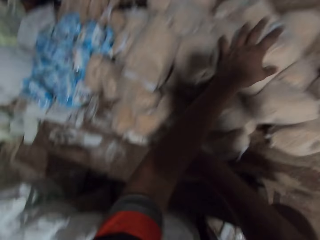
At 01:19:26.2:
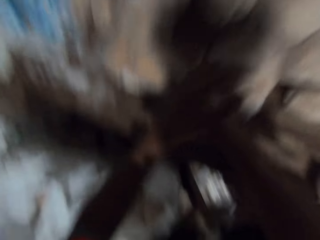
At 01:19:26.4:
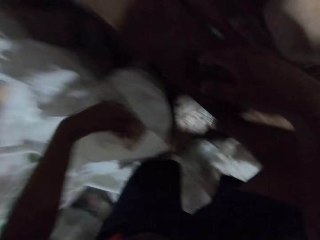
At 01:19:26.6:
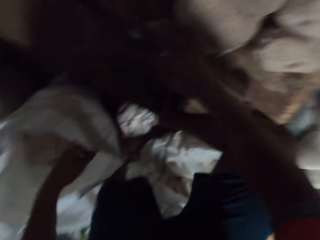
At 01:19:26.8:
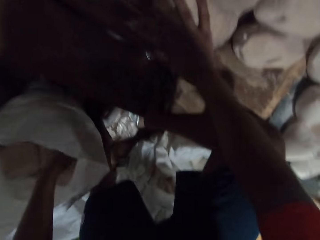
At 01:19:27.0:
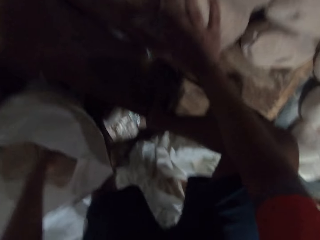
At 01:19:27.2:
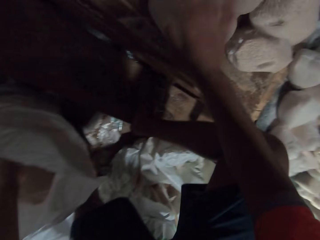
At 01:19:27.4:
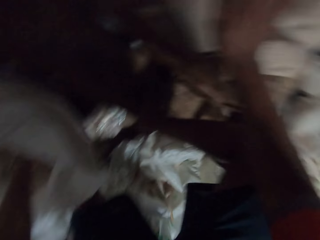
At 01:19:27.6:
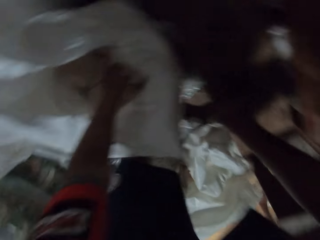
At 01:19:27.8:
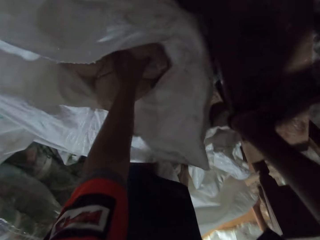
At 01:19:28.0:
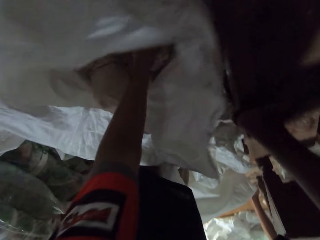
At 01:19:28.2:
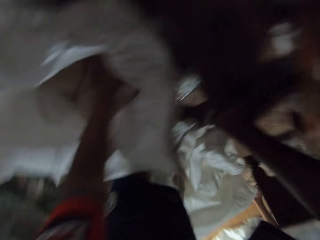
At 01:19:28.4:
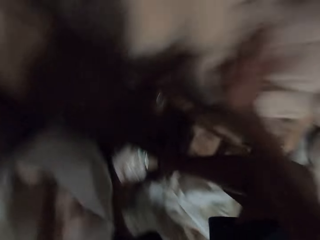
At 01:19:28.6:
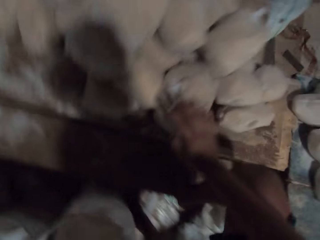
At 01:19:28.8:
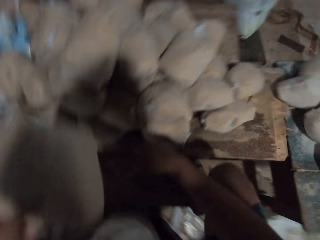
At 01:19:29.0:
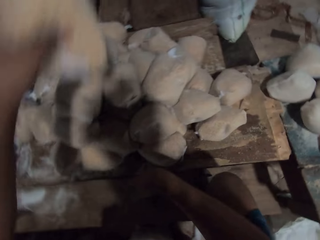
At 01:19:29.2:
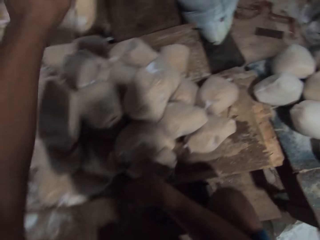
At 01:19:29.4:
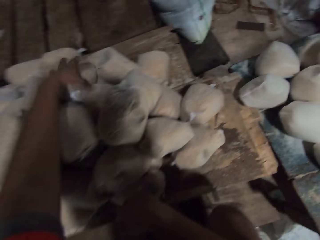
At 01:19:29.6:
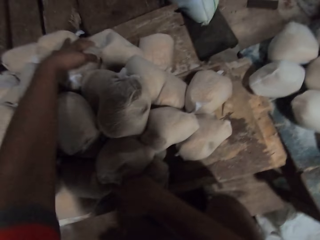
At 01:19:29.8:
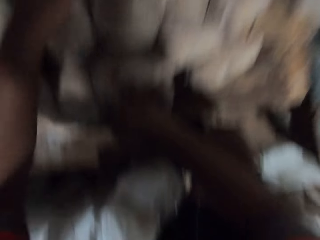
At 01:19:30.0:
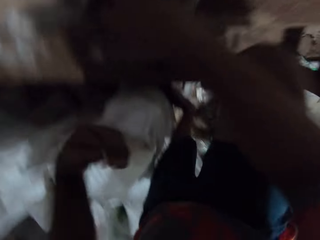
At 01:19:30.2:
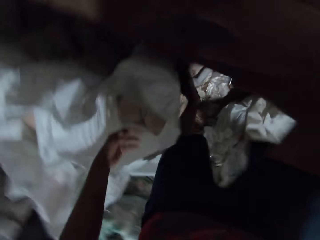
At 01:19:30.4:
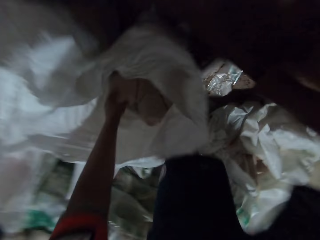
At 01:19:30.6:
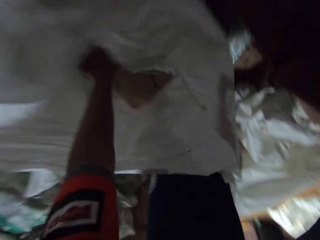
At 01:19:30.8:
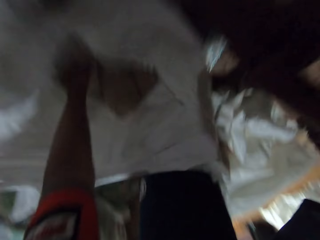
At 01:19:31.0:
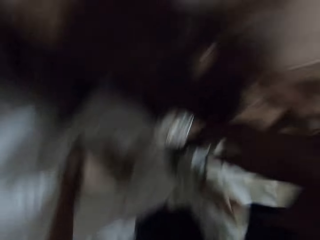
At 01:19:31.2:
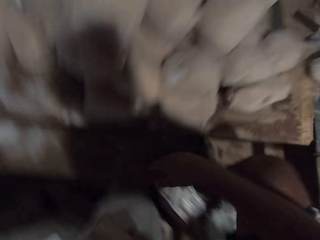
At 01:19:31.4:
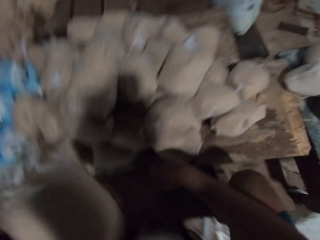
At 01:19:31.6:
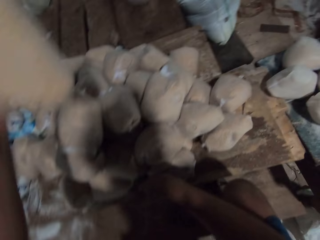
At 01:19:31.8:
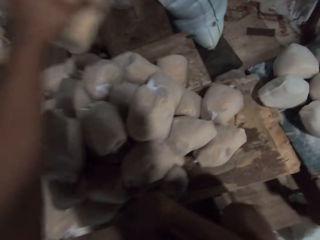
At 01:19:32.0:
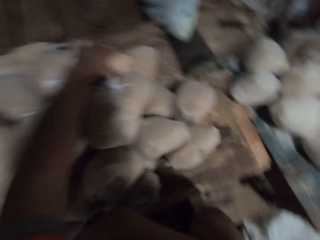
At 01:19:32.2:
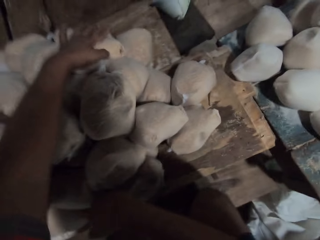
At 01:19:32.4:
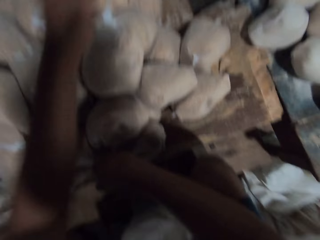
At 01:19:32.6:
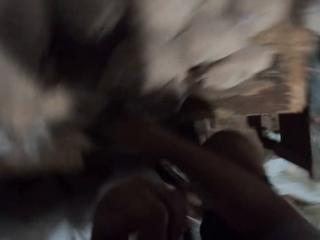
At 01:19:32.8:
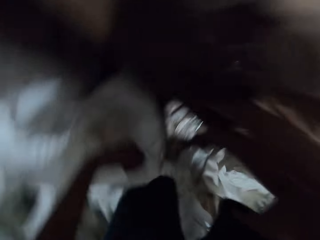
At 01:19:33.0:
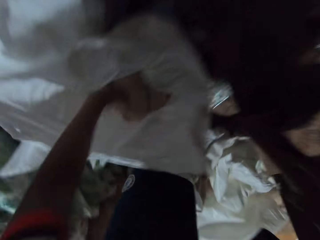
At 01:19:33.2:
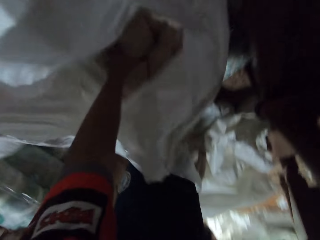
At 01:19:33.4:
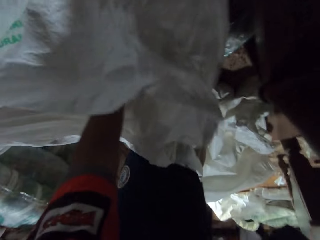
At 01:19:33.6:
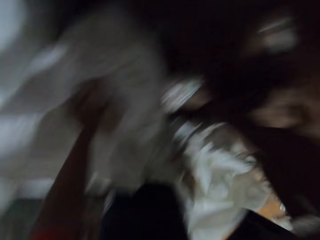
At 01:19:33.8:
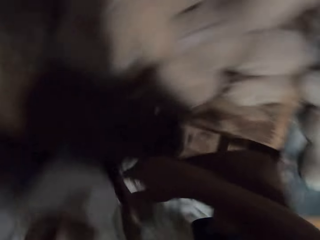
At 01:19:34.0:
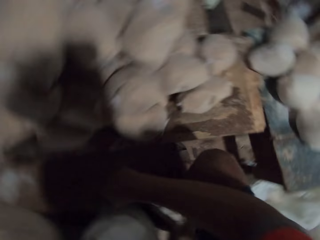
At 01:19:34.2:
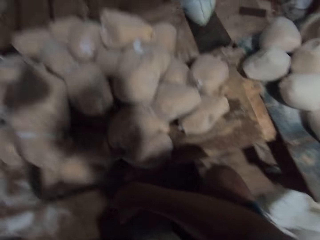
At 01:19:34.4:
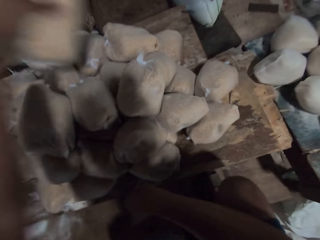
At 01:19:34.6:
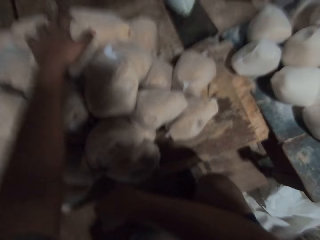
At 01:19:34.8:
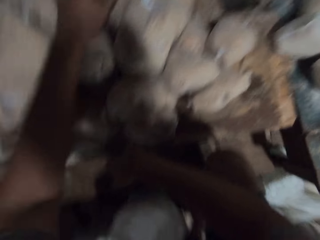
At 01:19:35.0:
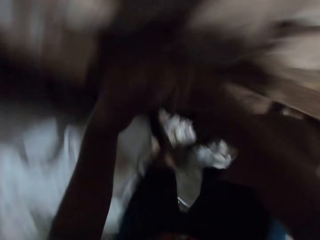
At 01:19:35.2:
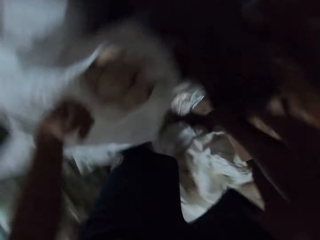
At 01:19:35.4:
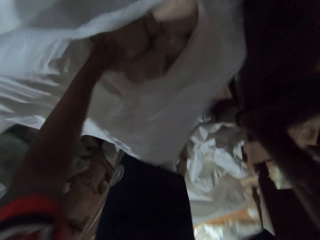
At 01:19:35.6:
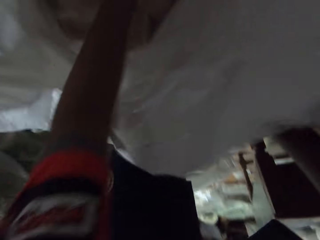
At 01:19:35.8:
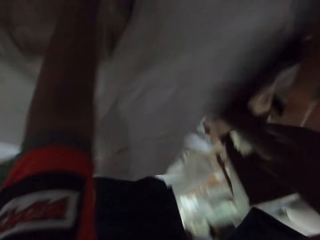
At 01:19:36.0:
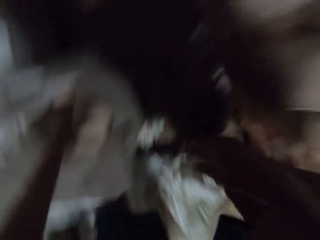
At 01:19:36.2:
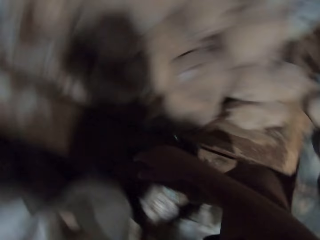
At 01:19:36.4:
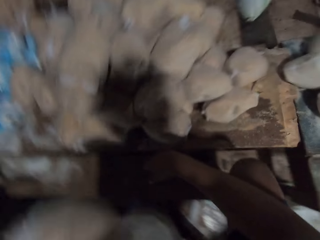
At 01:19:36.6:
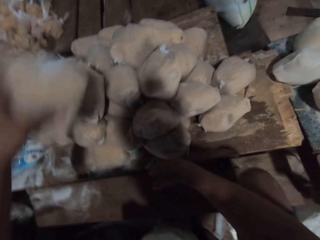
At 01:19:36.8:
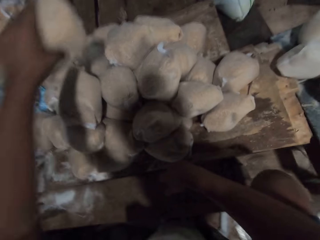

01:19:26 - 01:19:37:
The camera wearer drops the wrap of wheat on the table with his left hand. He picks a wrap of wheat from the sack on the floor with his left hand. He touches a wrap of wheat on the table with his right hand. He drops the wrap of wheat on the table with his left hand. He picks a wrap of wheat from the sack on the floor with his left hand. He drops the wrap of wheat on the table with his left hand. He picks a wrap of wheat from the sack on the floor with his left hand. He drops the wrap of wheat on the table with his left hand. He picks a wrap of wheat from the sack on the floor with his left hand.

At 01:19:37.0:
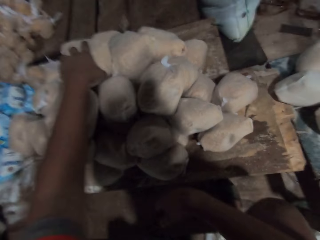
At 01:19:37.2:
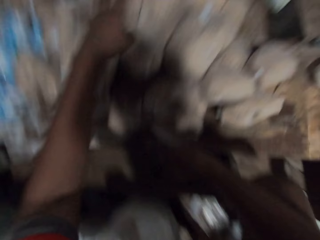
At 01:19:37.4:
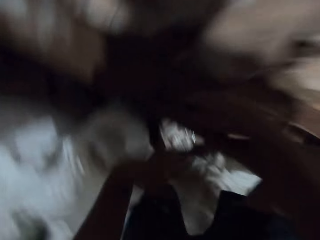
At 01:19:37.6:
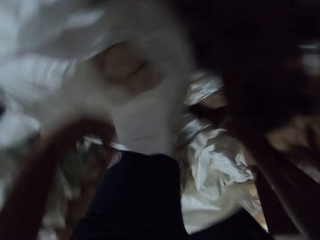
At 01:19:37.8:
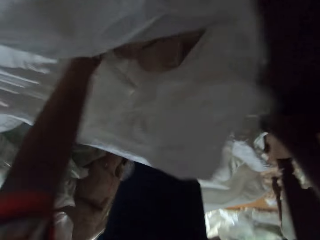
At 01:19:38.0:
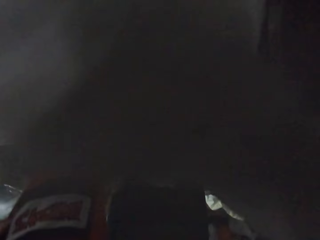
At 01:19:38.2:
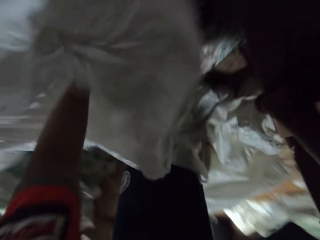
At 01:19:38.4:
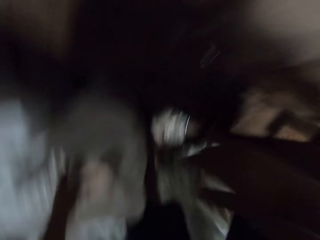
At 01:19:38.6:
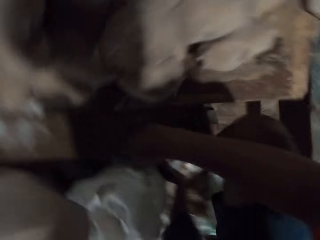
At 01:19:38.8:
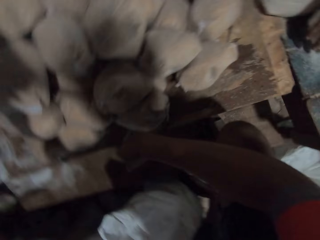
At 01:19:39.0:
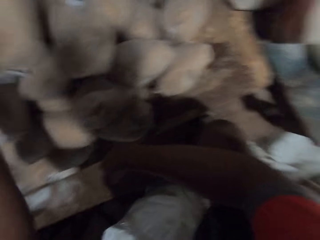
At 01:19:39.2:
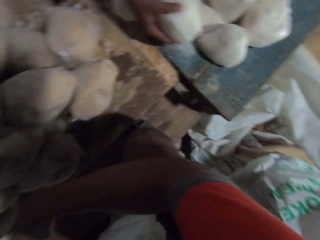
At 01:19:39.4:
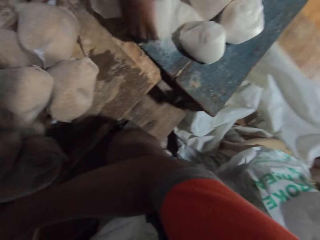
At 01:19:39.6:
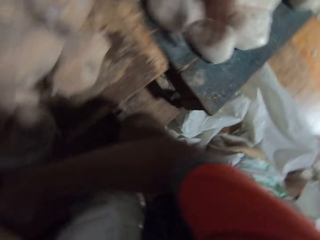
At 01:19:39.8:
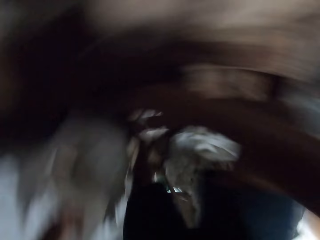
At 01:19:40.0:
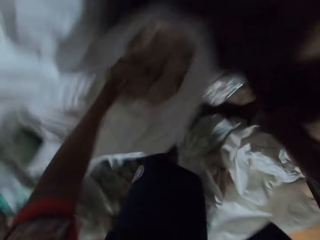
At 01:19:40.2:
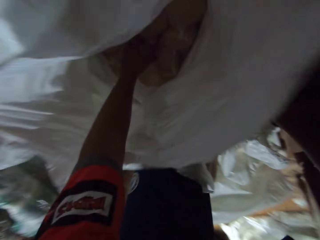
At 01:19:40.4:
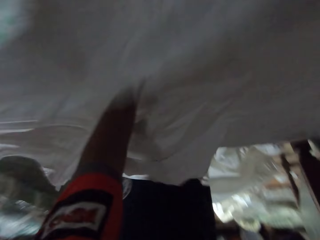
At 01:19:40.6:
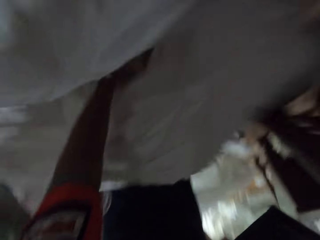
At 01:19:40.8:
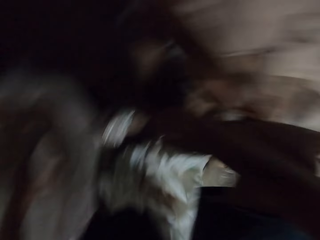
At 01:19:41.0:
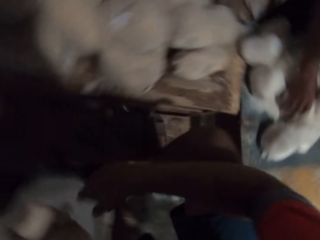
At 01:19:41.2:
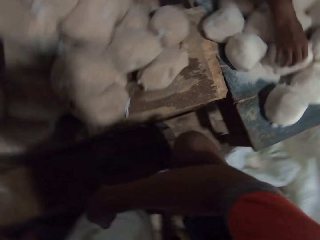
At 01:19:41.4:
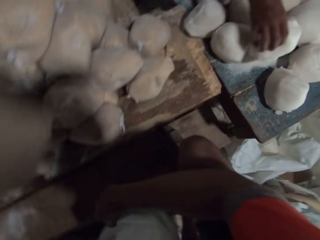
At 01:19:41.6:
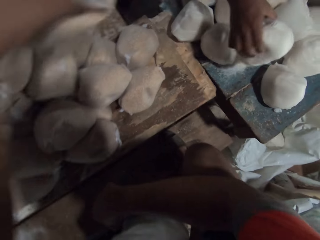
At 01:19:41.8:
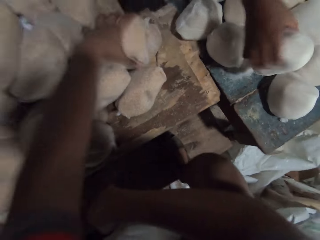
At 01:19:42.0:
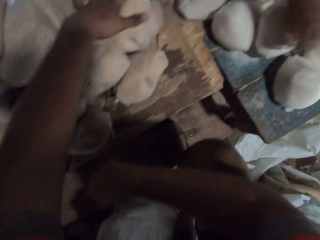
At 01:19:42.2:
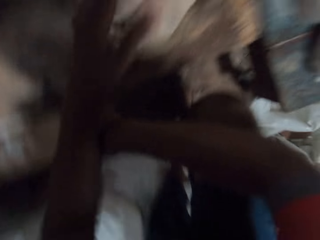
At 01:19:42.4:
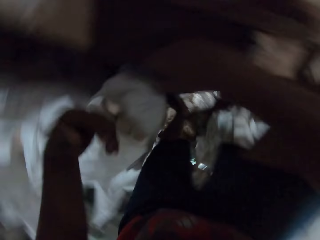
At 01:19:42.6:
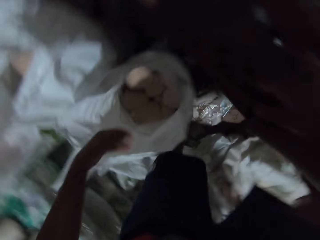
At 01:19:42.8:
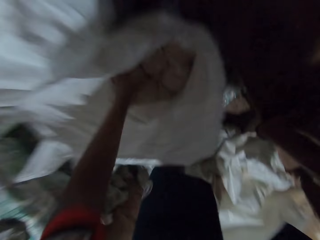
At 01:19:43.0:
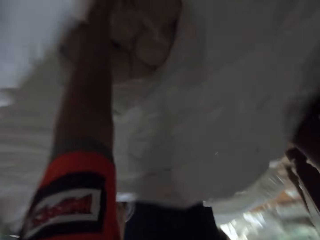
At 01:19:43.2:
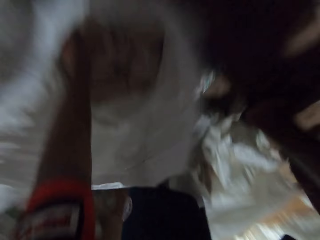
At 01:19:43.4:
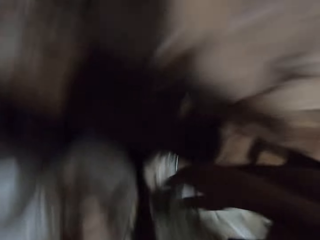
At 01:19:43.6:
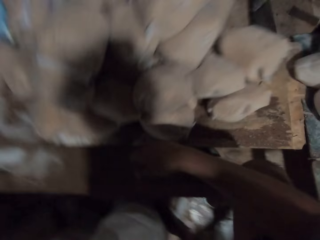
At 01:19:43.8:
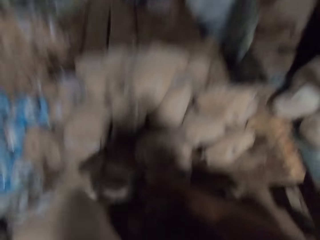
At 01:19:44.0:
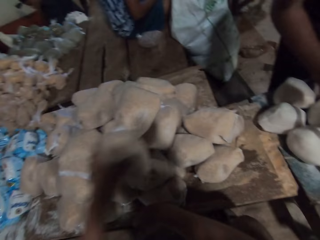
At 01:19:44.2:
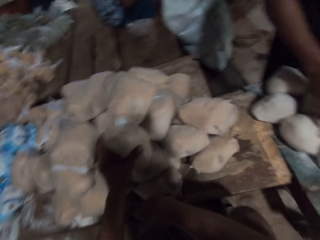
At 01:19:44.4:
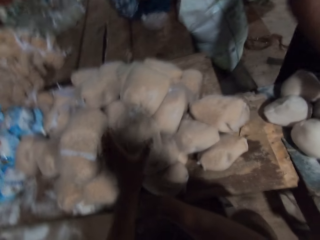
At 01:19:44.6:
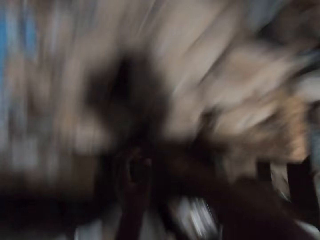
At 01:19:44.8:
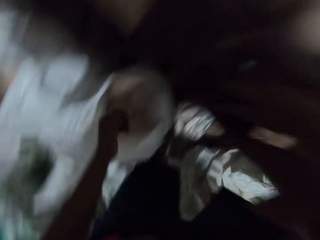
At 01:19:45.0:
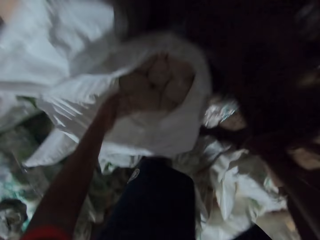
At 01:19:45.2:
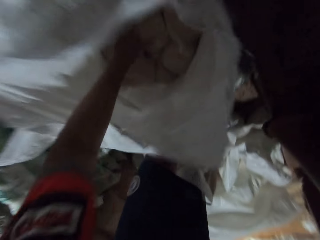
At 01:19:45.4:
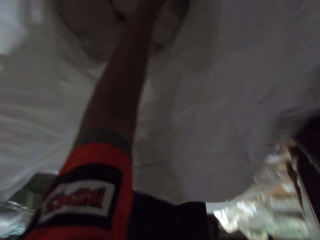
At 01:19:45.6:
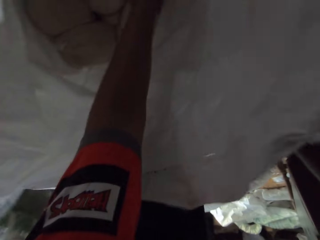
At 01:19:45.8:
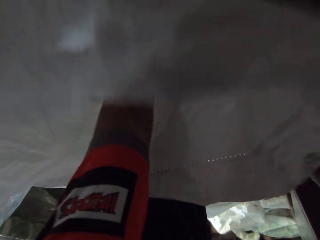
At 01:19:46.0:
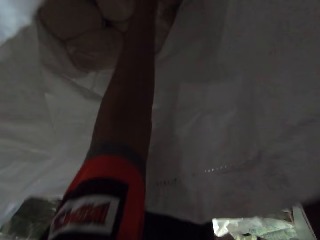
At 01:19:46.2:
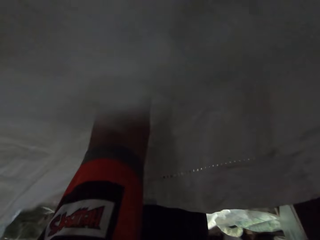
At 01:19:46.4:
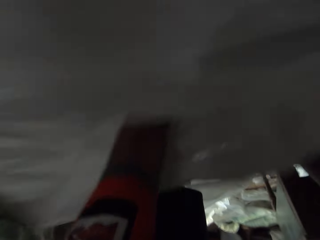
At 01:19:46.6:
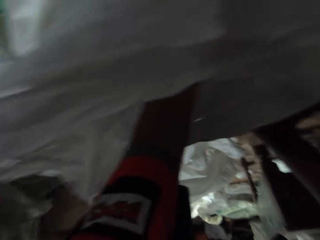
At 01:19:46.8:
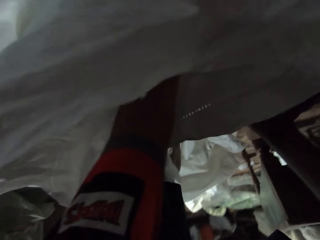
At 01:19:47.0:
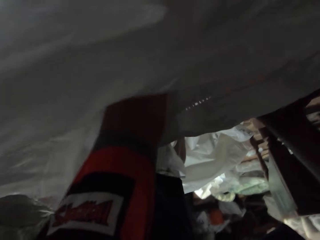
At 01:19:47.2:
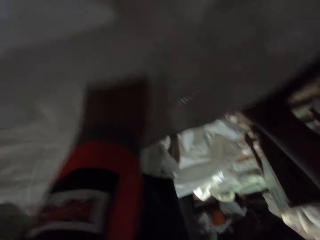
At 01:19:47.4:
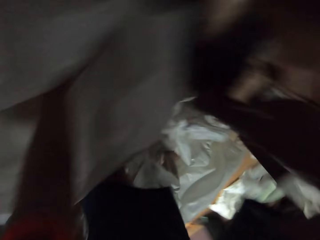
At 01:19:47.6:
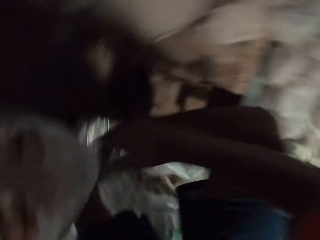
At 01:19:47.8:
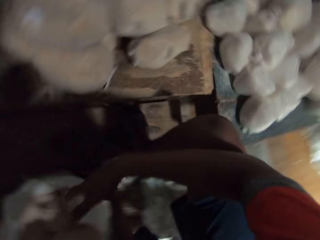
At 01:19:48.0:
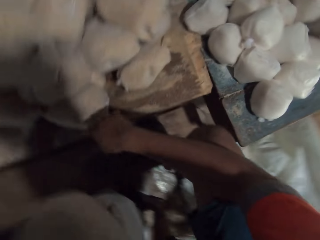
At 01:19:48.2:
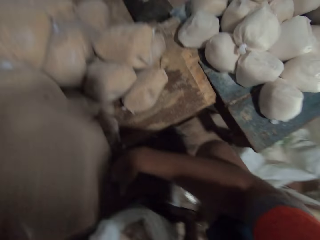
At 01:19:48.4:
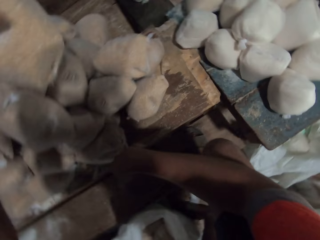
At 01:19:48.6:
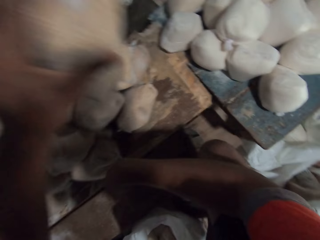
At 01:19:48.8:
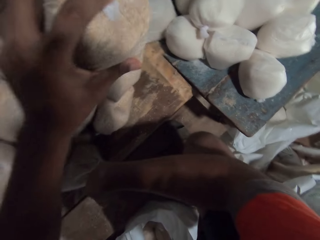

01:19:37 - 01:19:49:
The camera wearer drops the wrap of wheat on the table with his left hand. He picks a wrap of wheat from the sack on the floor with his left hand. The man touches a wrap of wheat on the table with his right hand. The camera wearer drops the wrap of wheat on the table with his left hand. He picks a wrap of wheat from the sack on the floor with his left hand. He drops the wrap of wheat on the table with his left hand. He picks a wrap of wheat from the sack on the floor with his left hand. He drops the wrap of wheat on the table with his left hand. He picks a wrap of wheat from the sack on the floor with his left hand.
